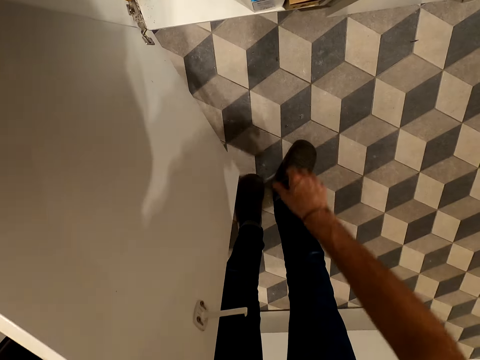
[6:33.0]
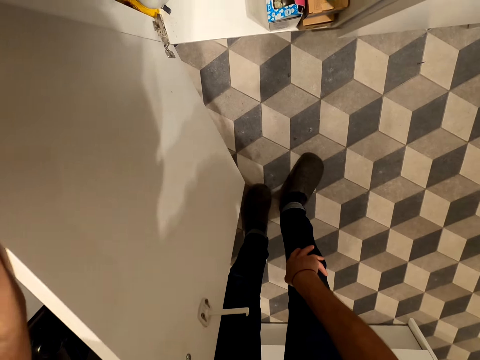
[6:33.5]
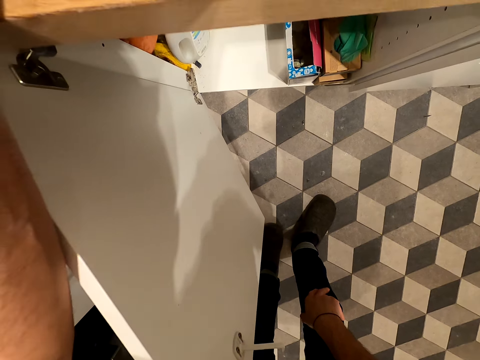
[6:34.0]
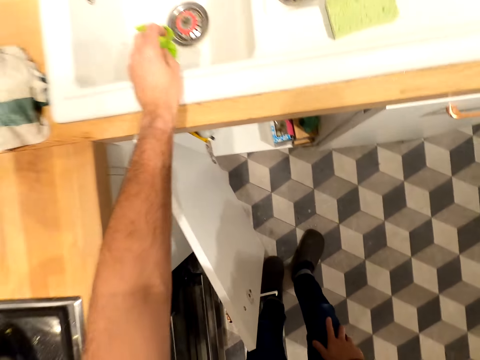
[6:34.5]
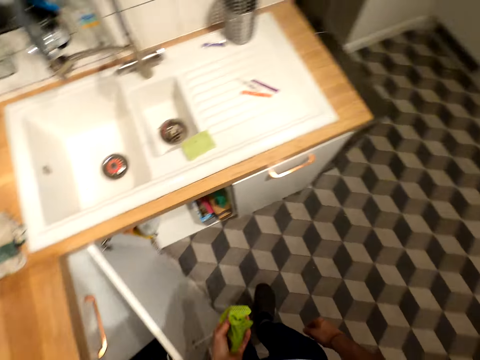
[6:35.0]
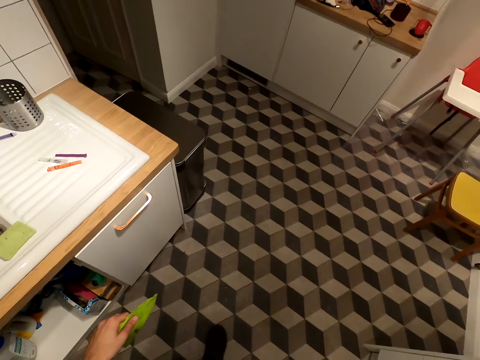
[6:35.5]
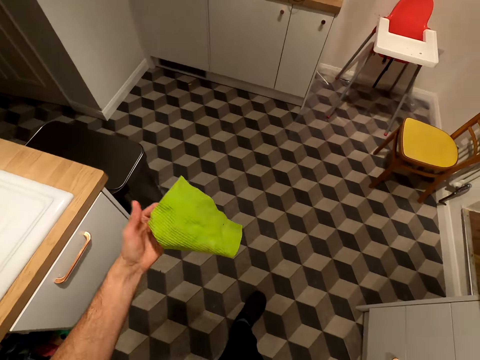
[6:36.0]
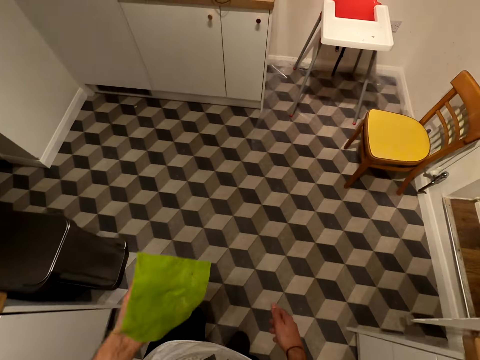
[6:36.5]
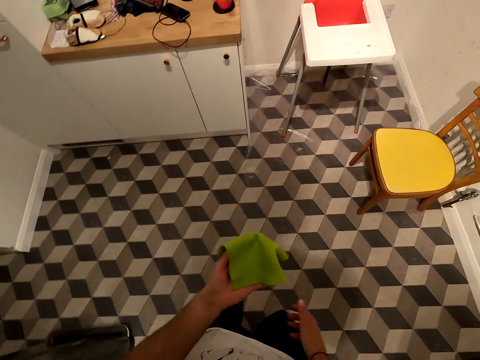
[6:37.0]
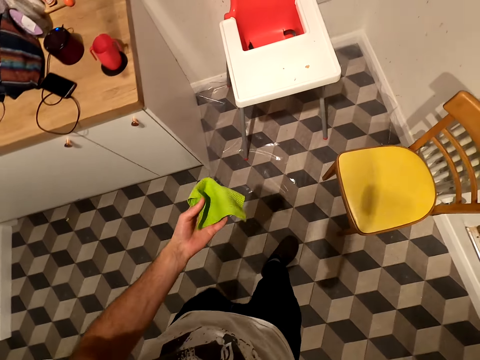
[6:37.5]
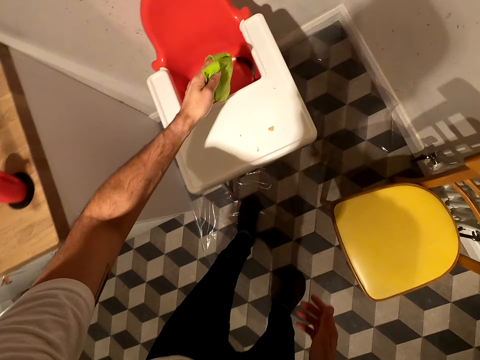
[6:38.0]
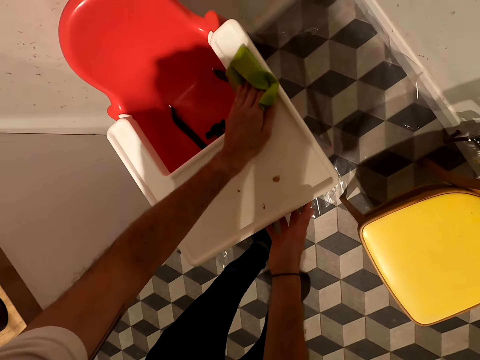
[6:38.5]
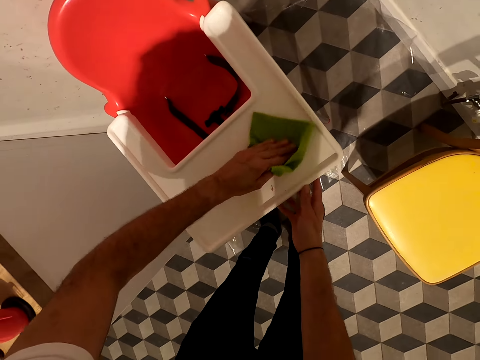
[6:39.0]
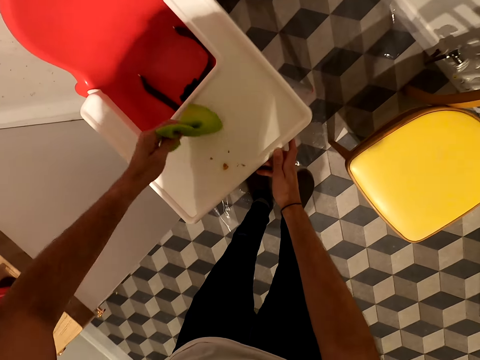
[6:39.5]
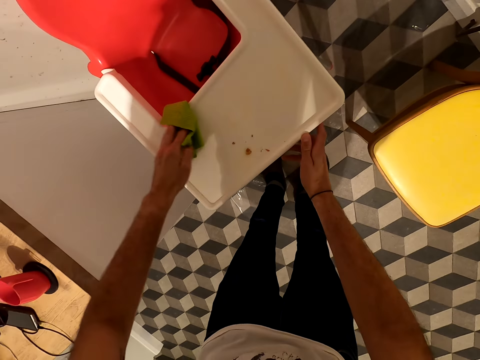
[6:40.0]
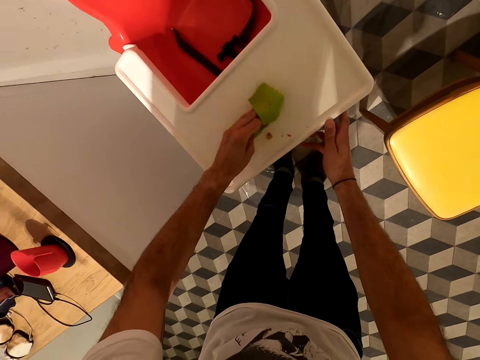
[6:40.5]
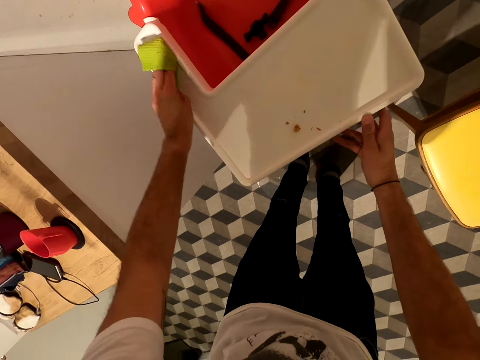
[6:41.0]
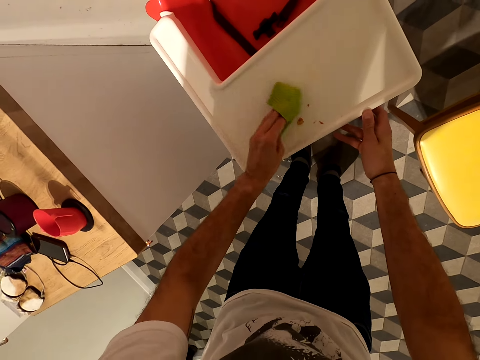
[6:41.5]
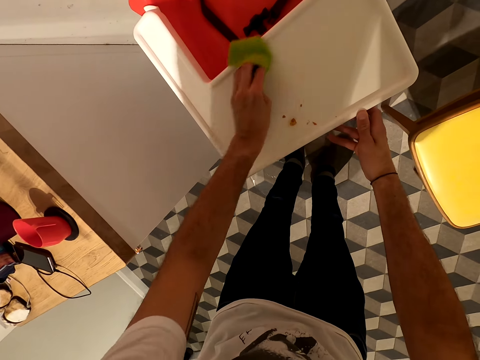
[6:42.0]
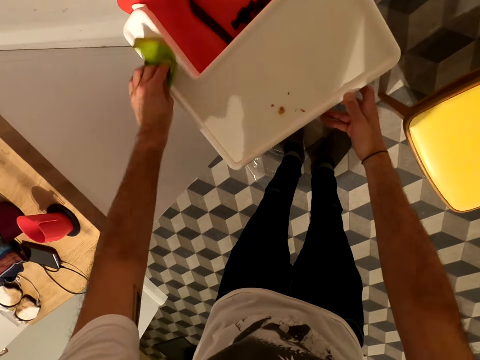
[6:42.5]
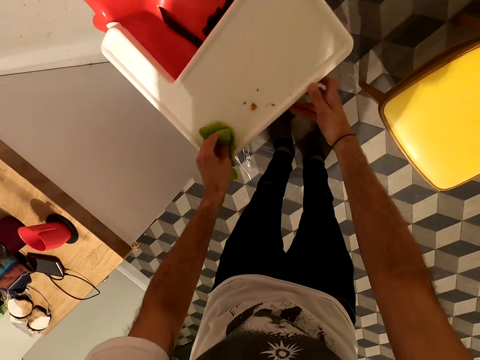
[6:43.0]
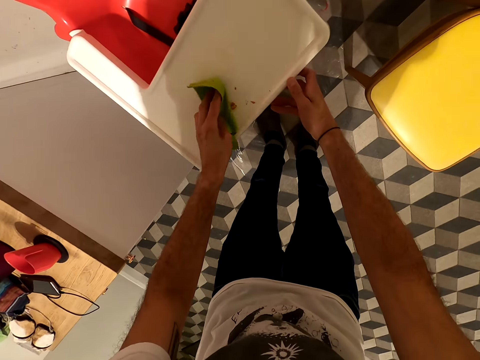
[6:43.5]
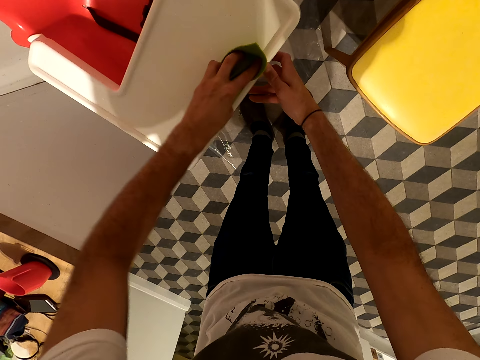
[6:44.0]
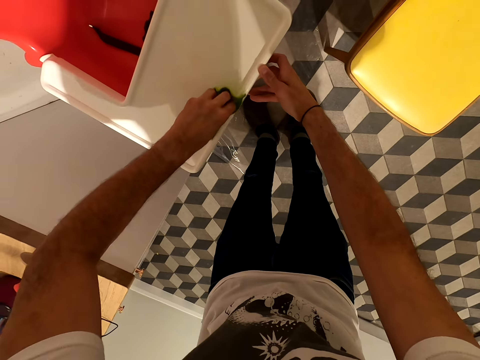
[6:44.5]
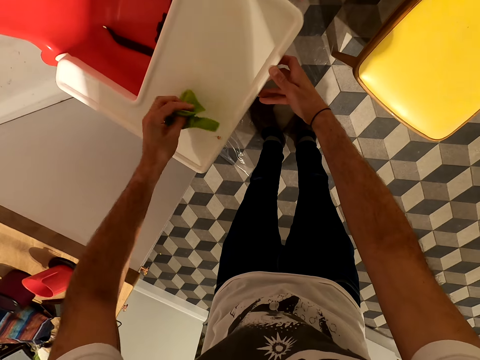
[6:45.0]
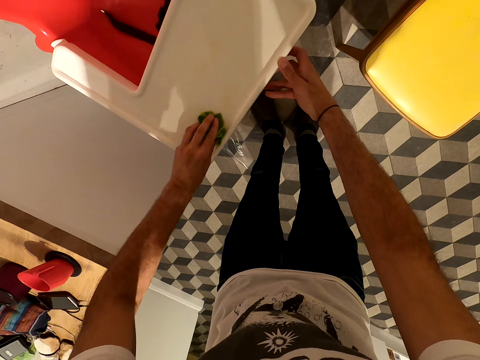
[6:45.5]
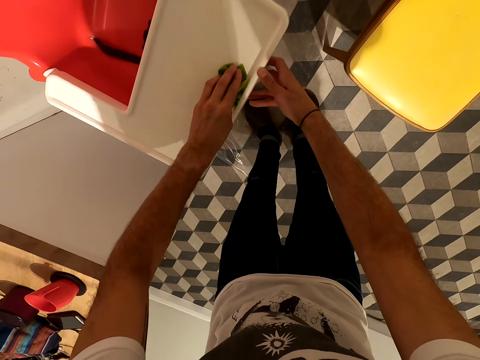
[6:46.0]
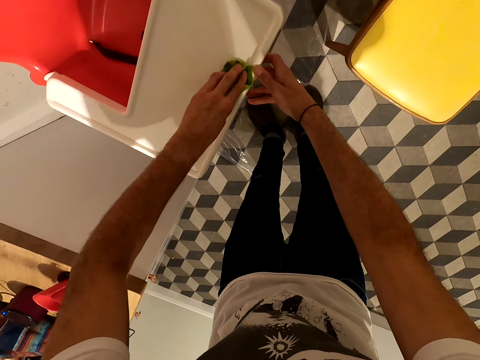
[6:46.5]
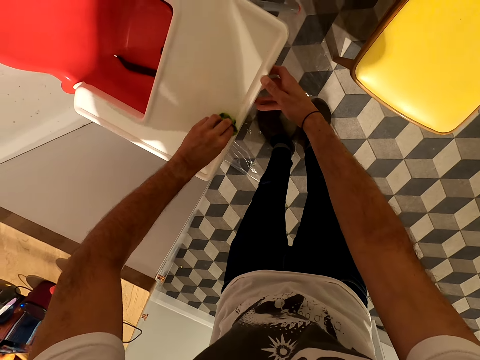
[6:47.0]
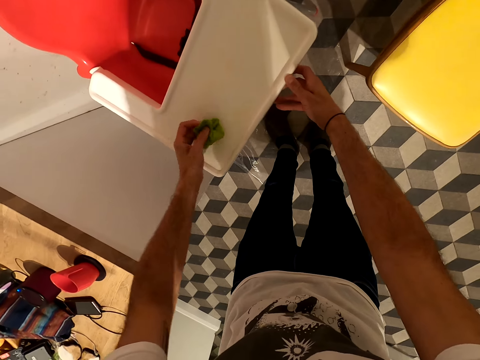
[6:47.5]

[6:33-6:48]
The camera wearer looks into the cupboard. They walk. They clean the baby's sitting top. They clean the sink.

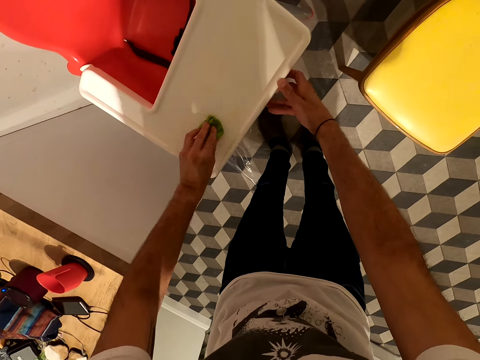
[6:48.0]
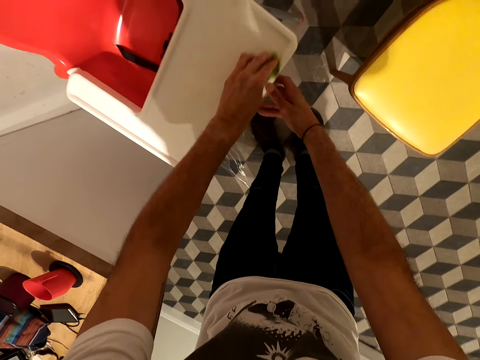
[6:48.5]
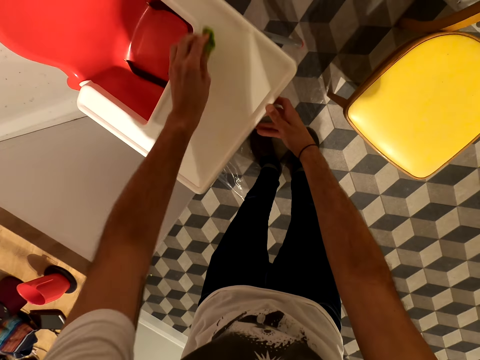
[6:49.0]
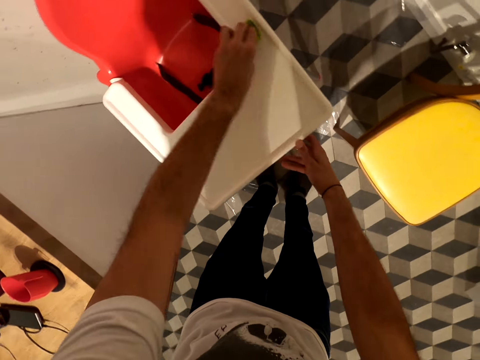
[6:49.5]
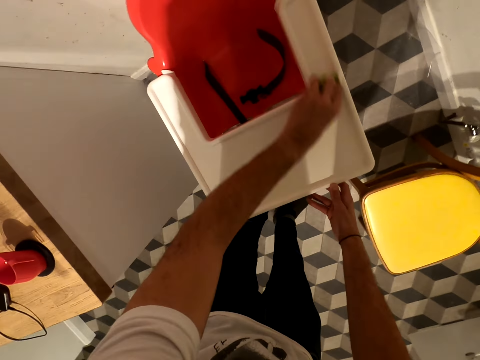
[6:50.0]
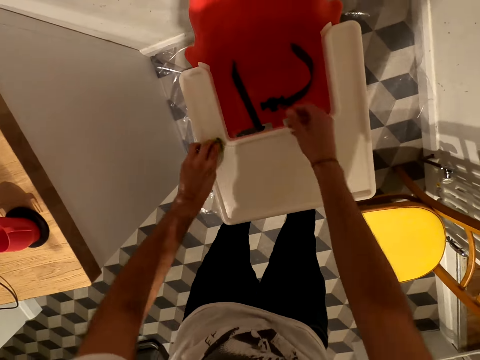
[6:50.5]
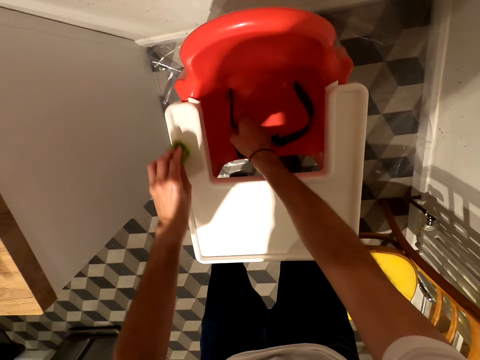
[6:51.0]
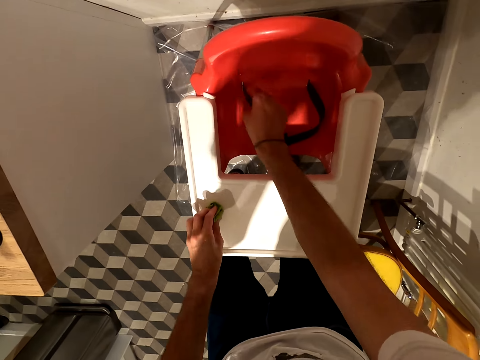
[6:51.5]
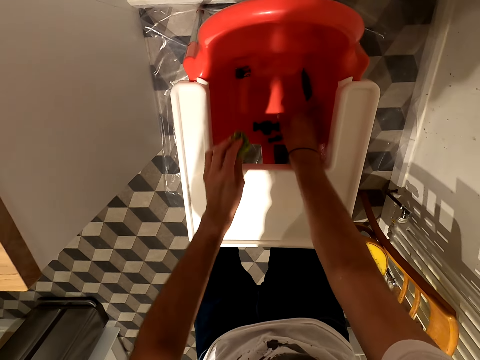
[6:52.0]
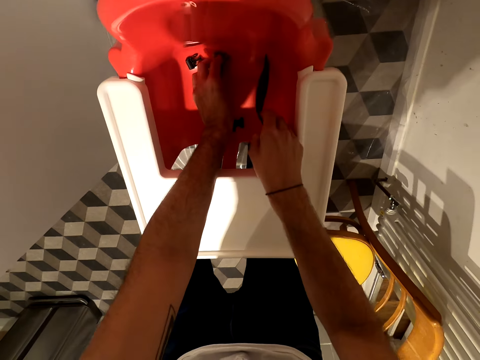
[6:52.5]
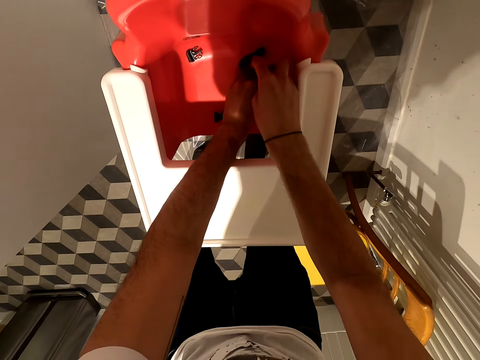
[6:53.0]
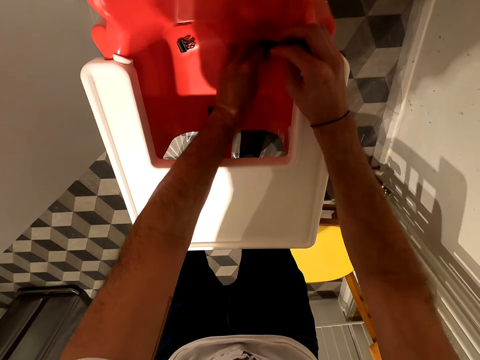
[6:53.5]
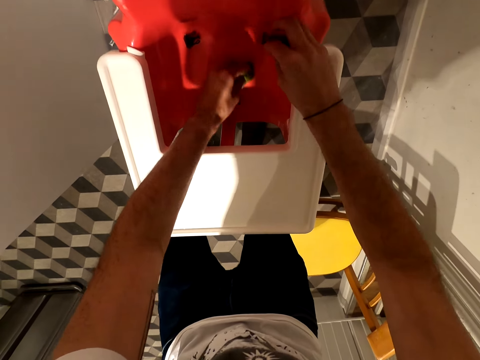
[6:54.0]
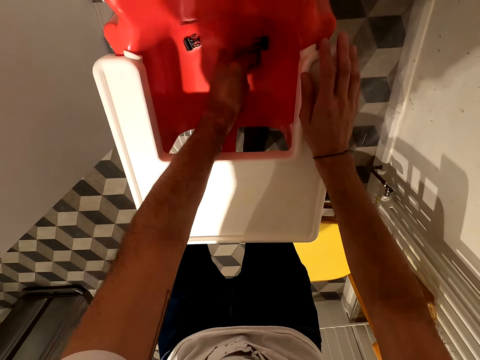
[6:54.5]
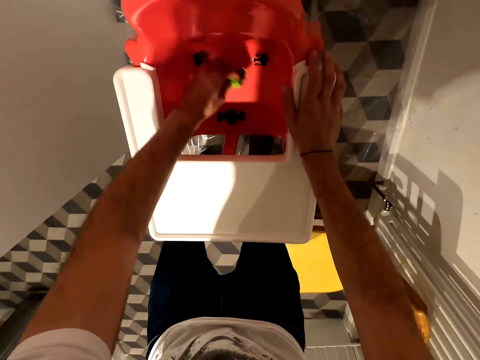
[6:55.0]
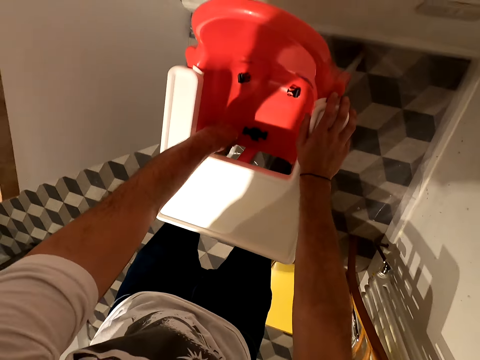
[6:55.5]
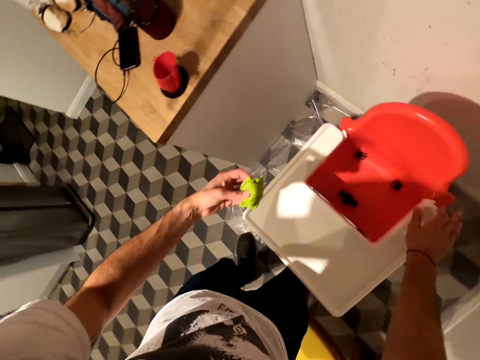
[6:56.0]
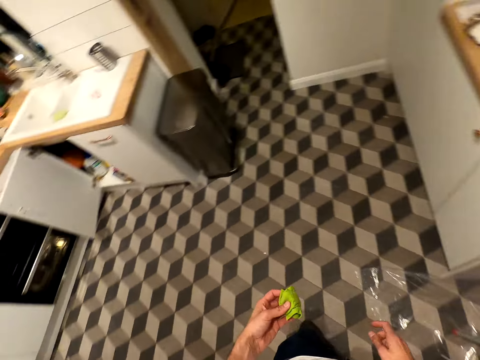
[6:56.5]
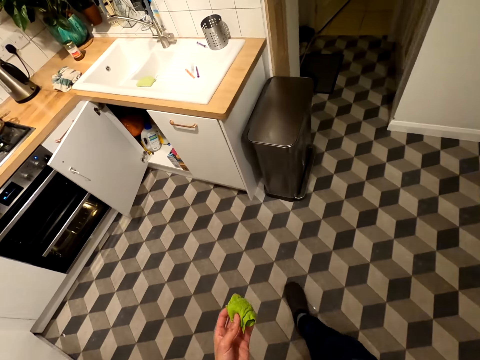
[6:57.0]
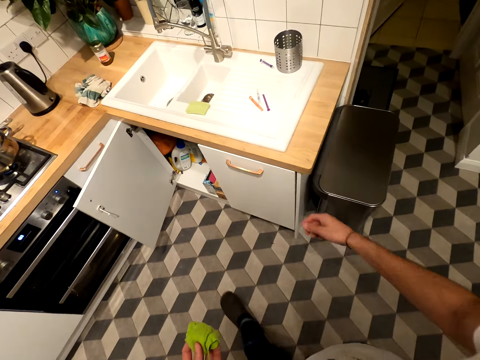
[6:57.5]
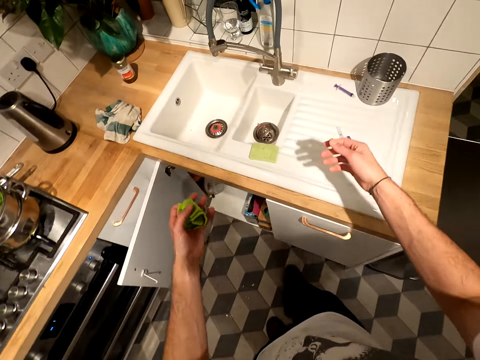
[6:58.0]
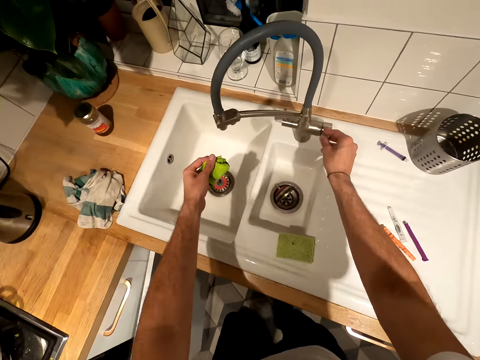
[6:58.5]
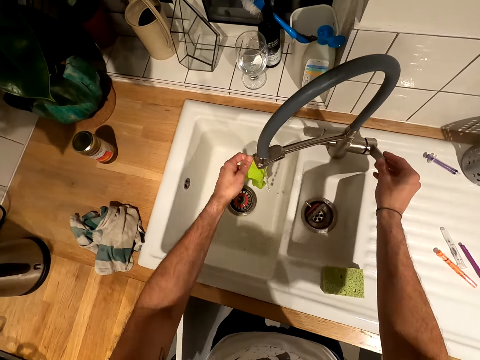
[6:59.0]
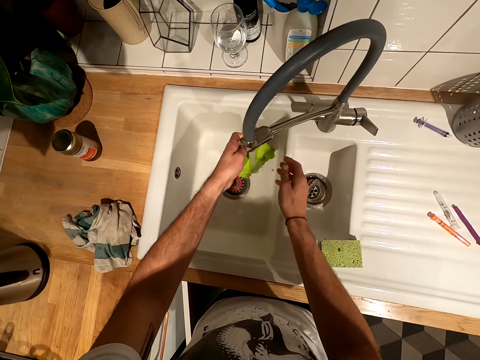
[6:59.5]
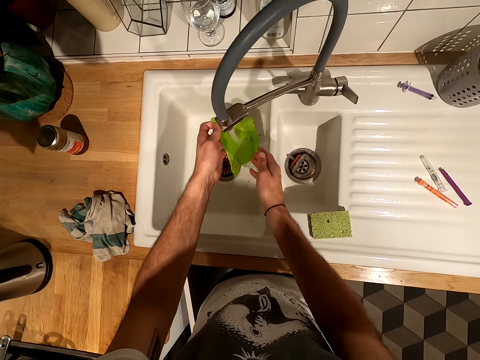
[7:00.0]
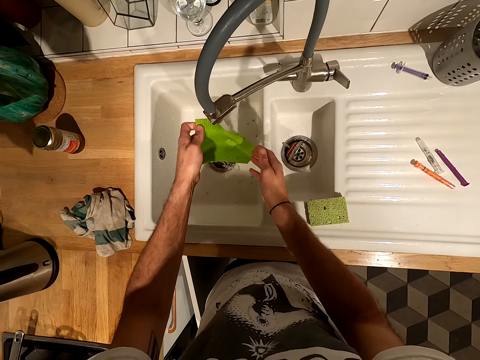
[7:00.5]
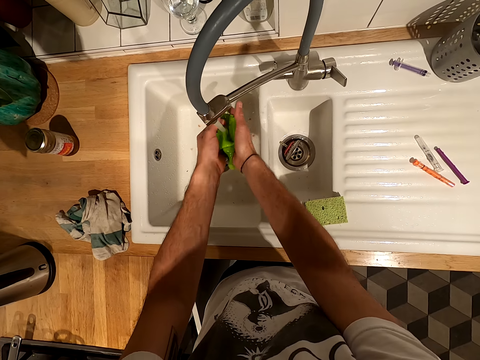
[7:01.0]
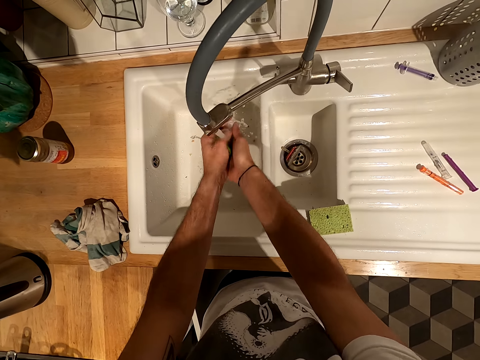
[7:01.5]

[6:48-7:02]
The camera wearer walks. They turn on the tap and wash the cloth.
